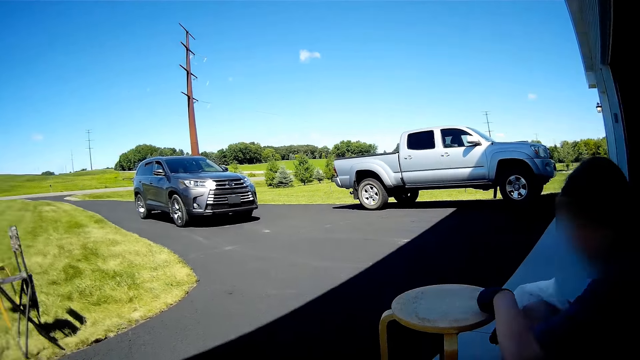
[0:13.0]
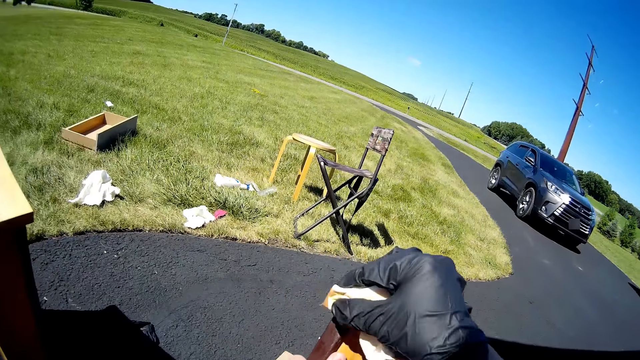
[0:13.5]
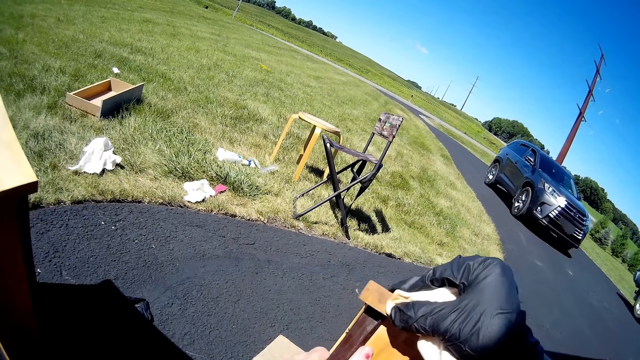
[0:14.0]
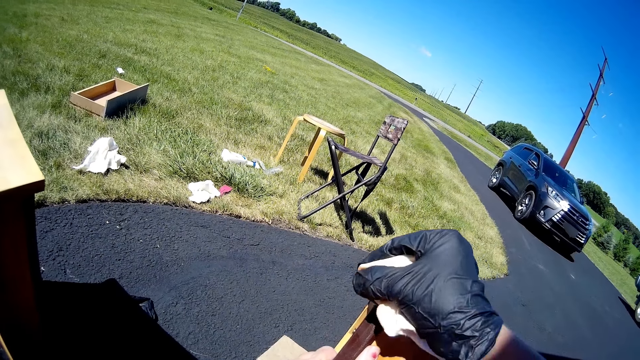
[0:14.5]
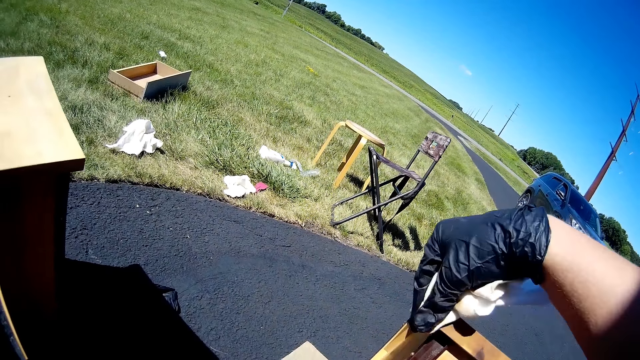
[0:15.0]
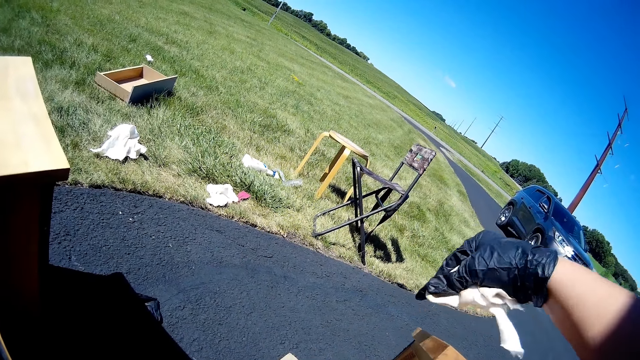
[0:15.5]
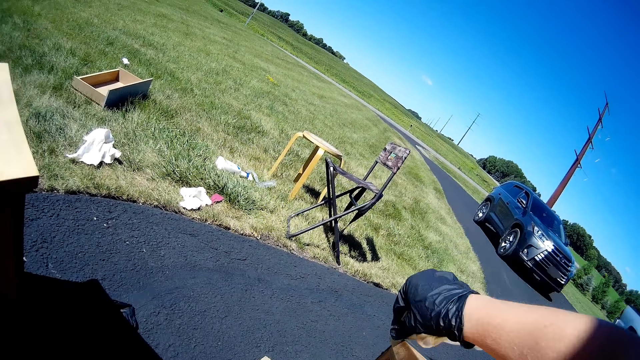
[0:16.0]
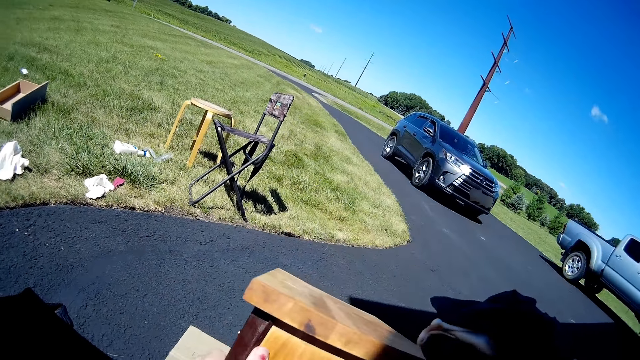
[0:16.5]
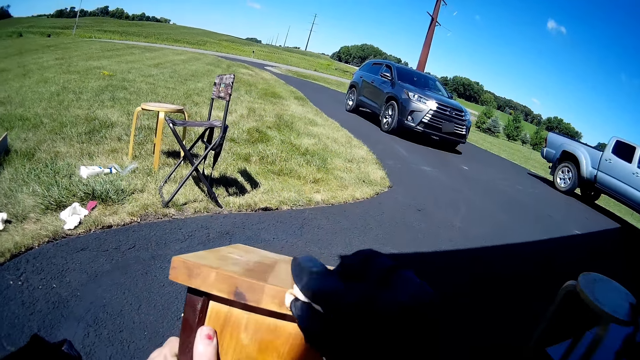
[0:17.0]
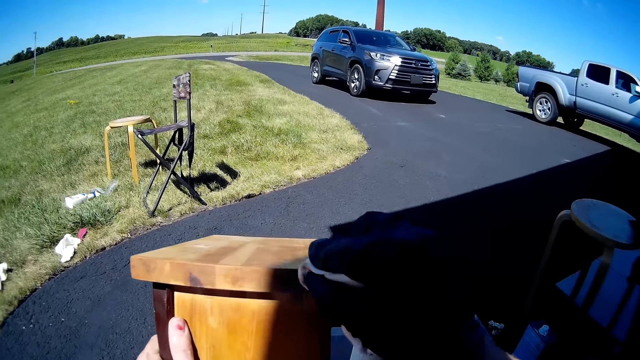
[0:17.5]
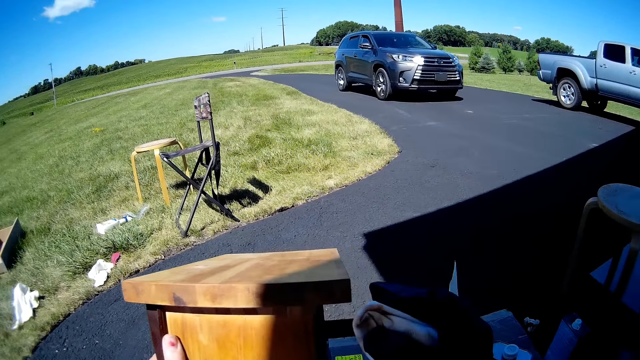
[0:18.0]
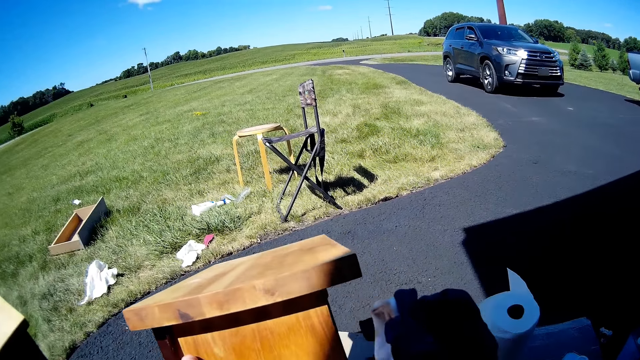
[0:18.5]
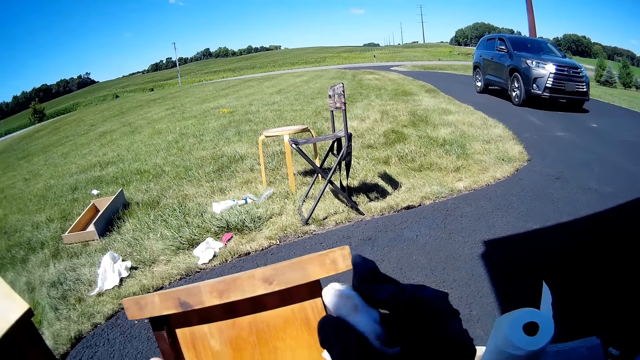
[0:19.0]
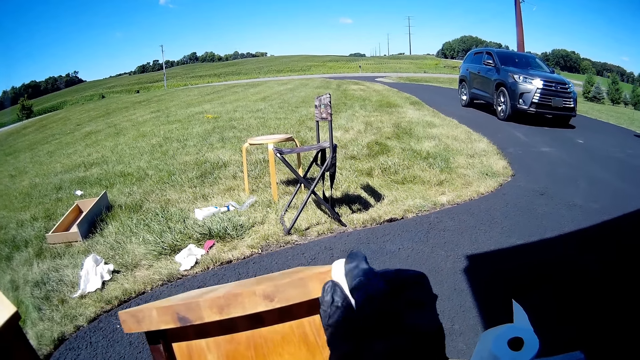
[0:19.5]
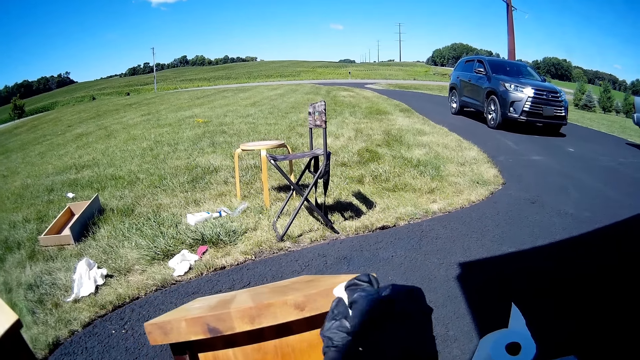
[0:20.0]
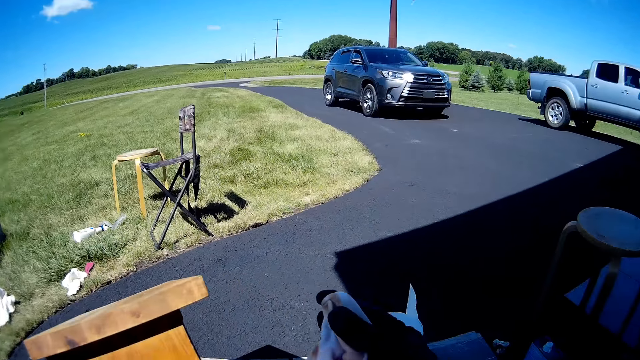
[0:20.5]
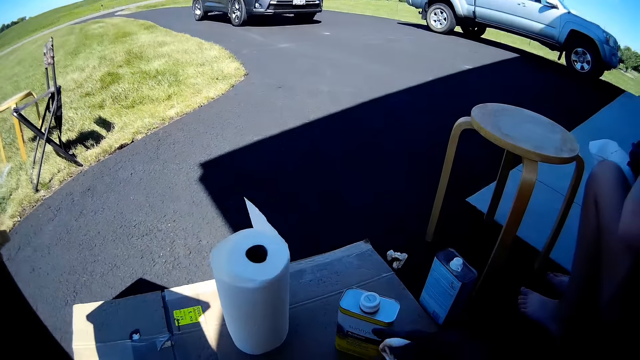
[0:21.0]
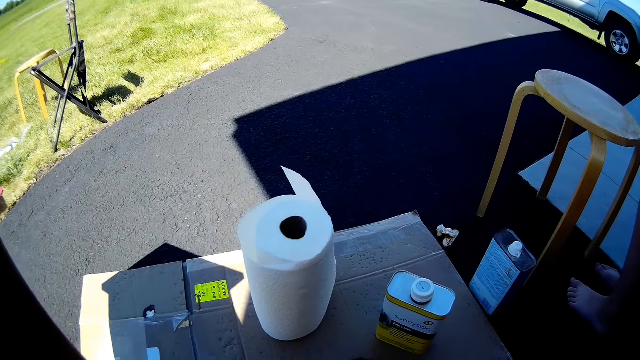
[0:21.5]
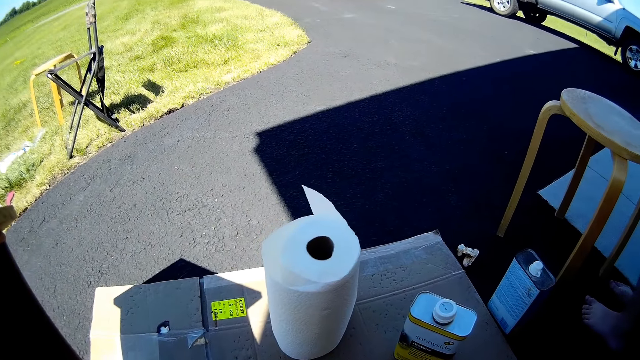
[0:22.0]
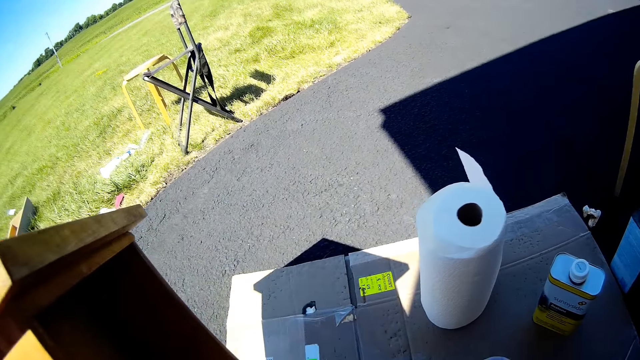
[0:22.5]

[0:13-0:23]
The camera wearer wipes the wooden stand with a fabric. They apply paint oil to the furniture with a wiping cloth. They hold the fabric.

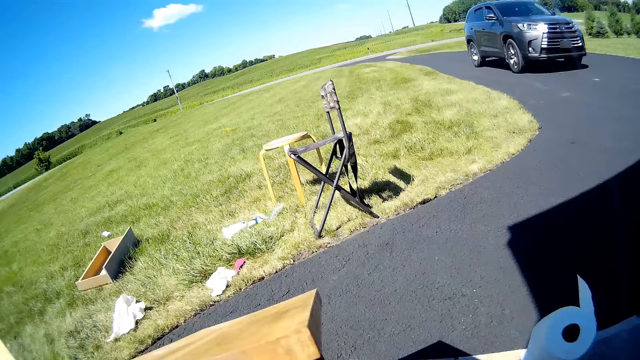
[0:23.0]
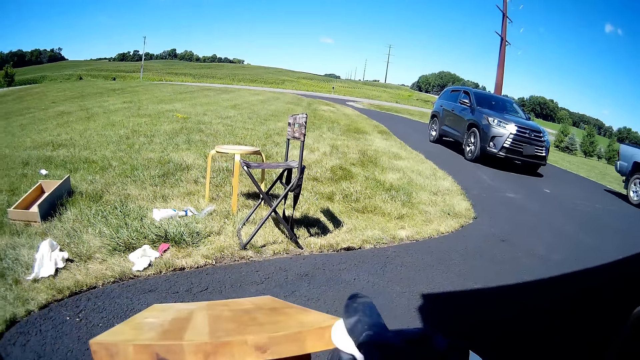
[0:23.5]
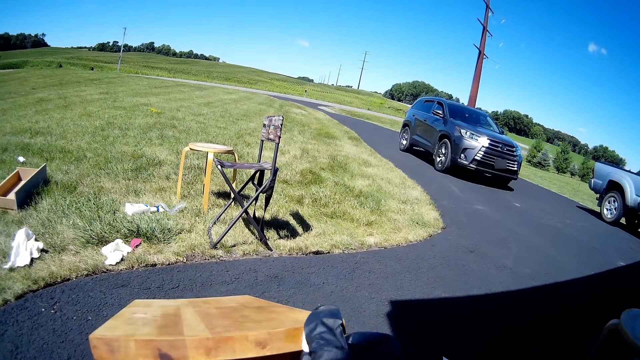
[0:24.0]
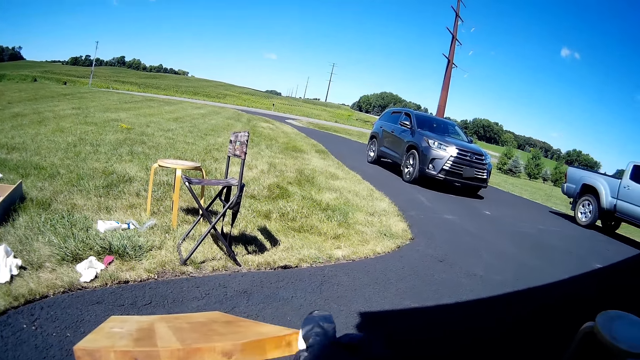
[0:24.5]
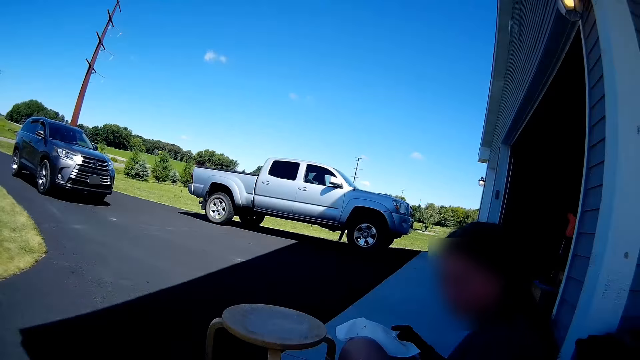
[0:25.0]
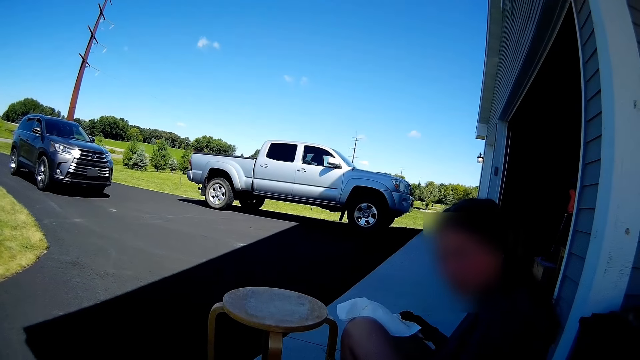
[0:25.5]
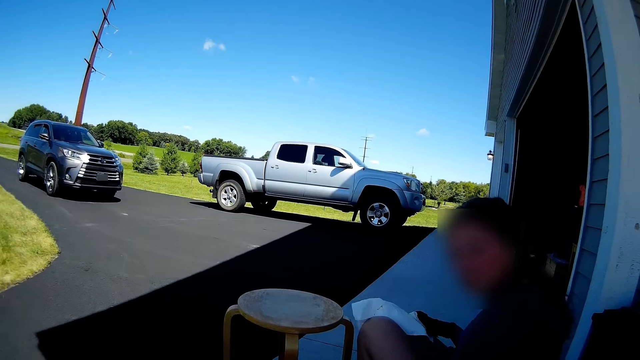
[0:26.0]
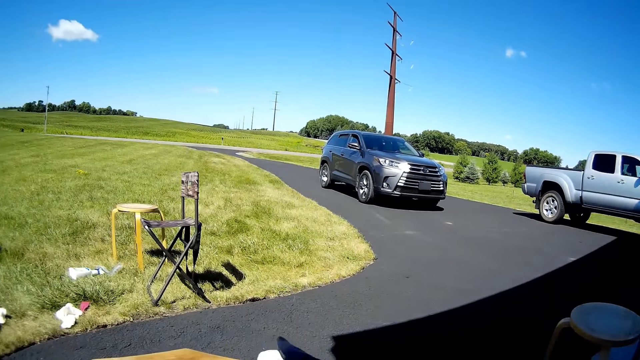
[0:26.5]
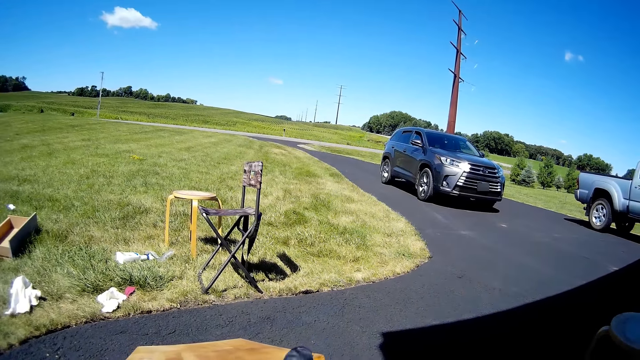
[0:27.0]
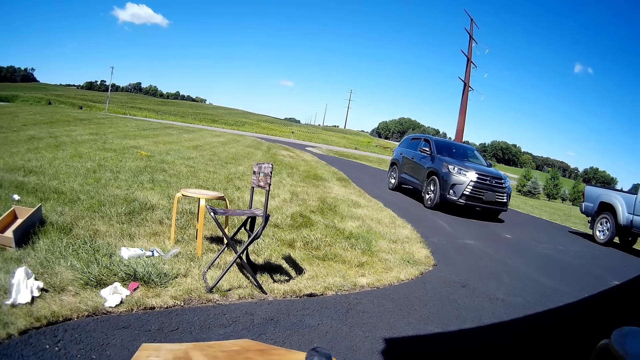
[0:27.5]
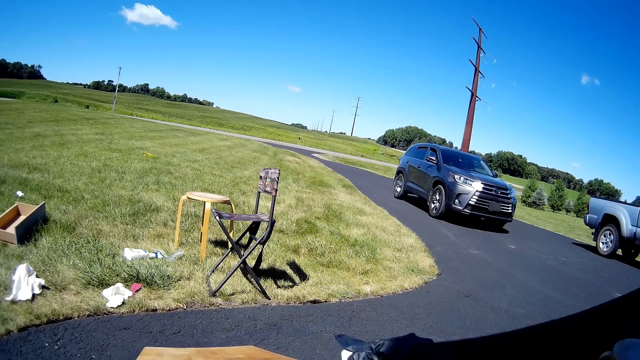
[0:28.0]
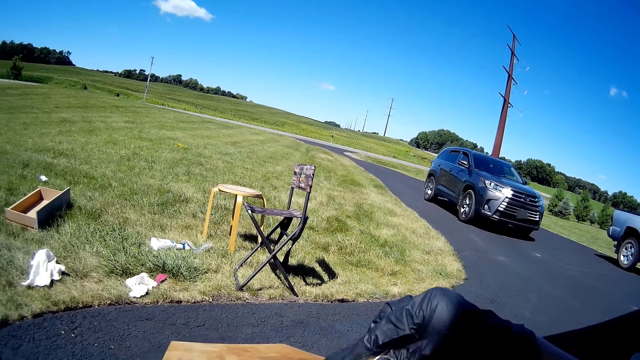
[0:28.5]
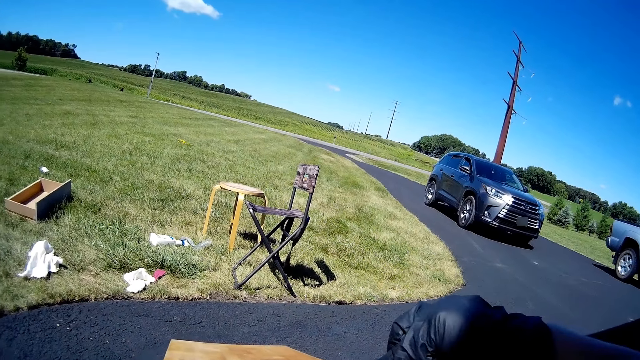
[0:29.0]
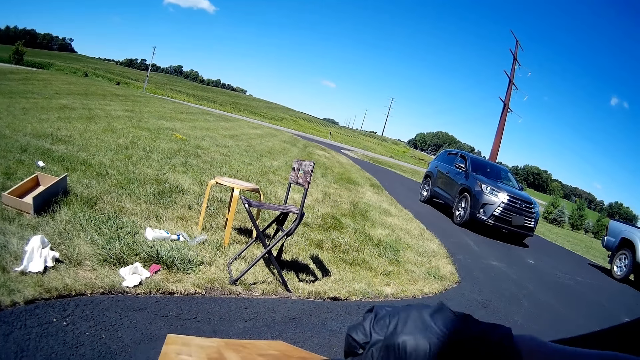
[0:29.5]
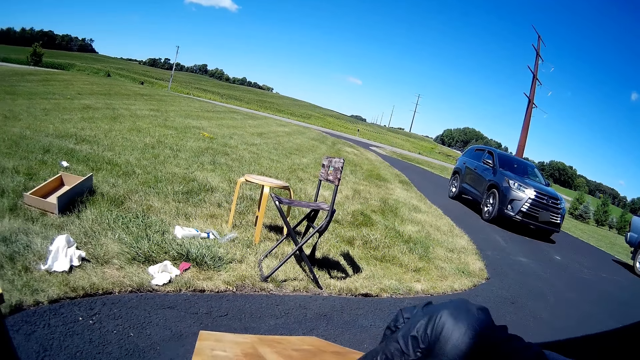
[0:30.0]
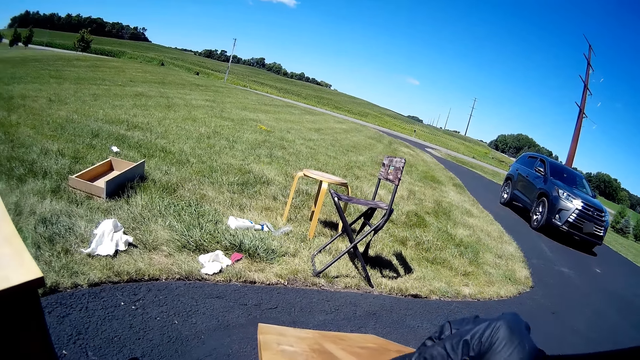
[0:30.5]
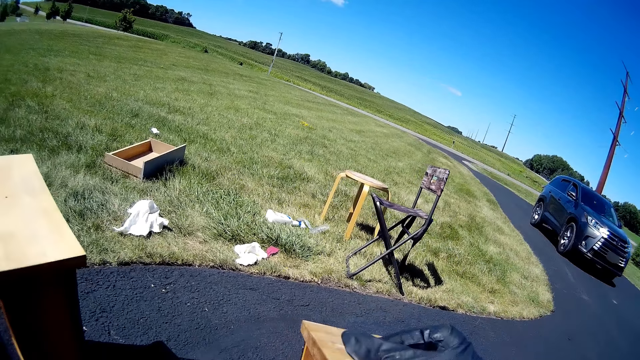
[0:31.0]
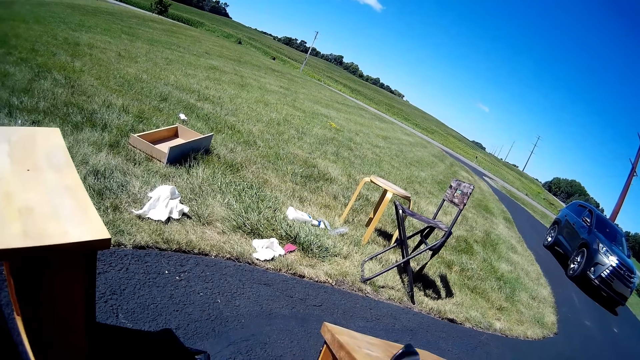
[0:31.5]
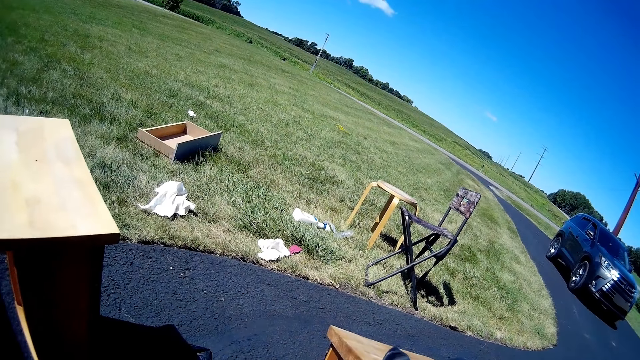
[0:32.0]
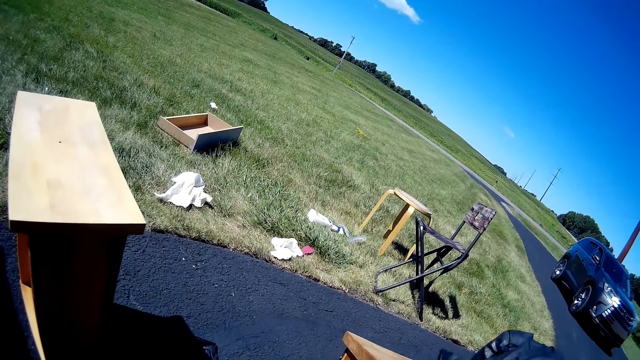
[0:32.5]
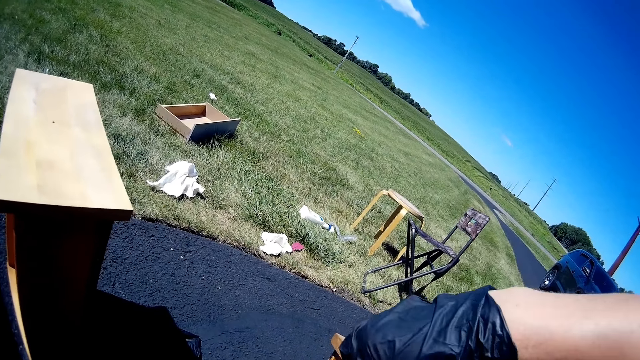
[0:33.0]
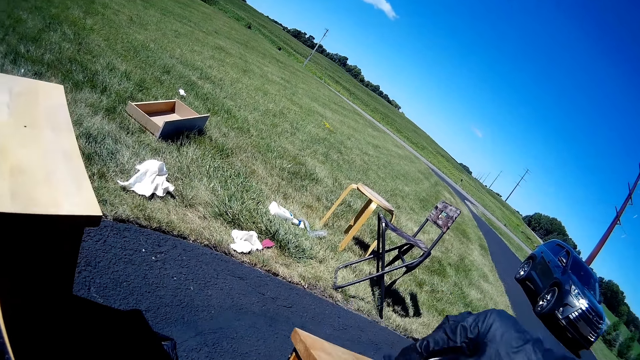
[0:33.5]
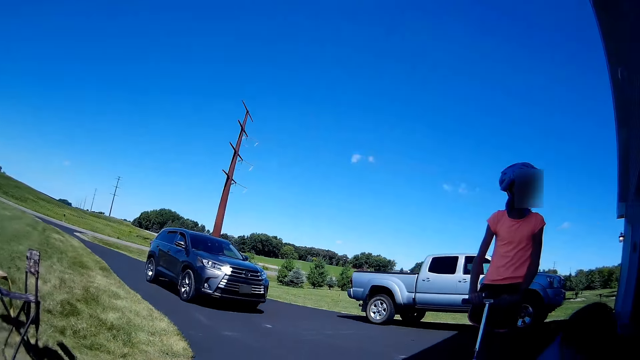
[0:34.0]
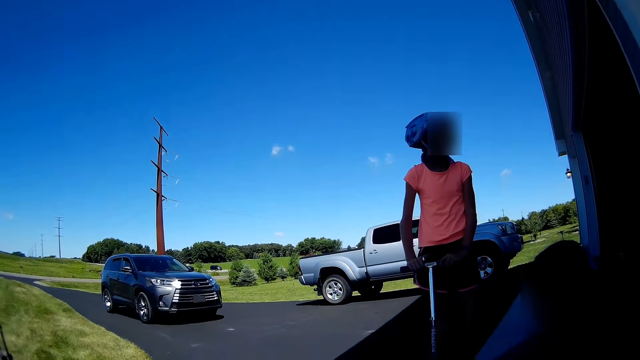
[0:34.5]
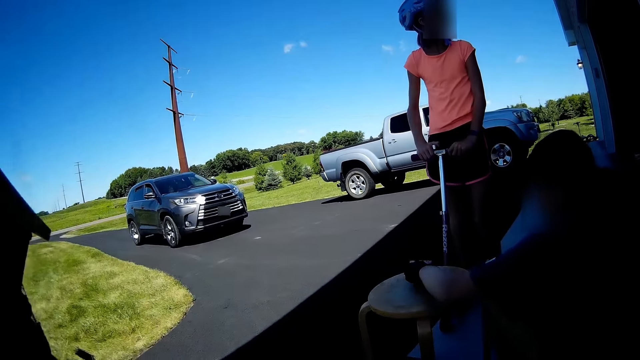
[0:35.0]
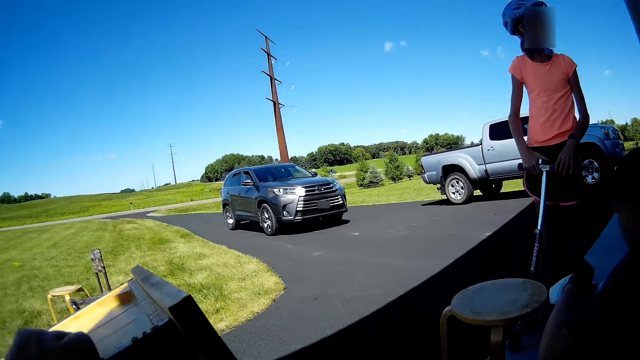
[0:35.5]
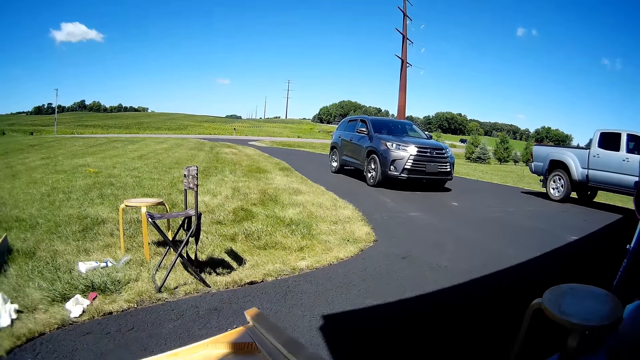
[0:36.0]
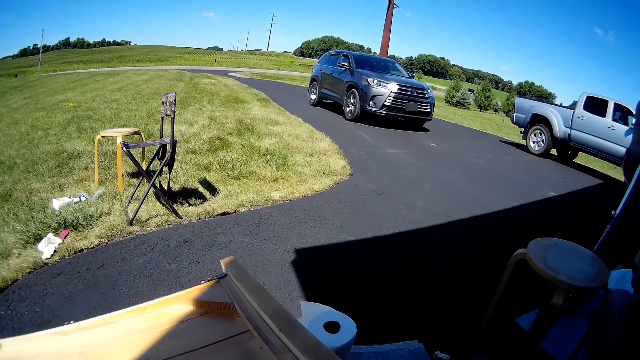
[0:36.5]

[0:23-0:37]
The camera wearer wipes the wooden stand with a fabric. A lady holds a fabric. The camera wearer wipes the wooden stand with the fabric. A girl rides a scooter. She rides the scooter again.
